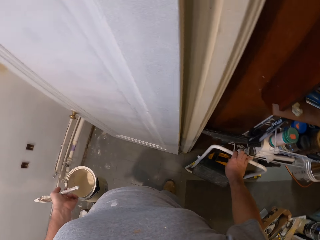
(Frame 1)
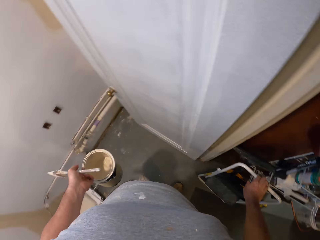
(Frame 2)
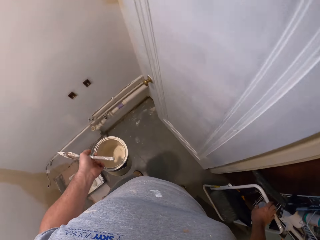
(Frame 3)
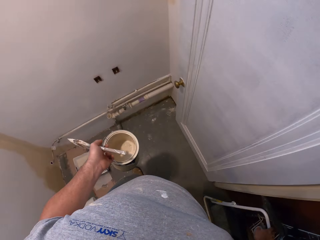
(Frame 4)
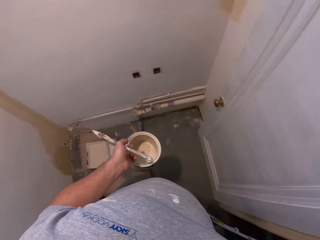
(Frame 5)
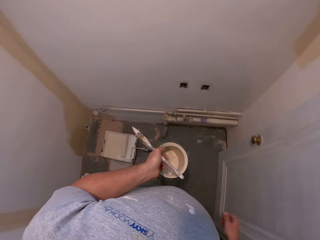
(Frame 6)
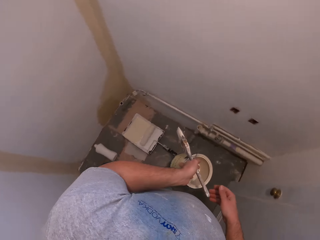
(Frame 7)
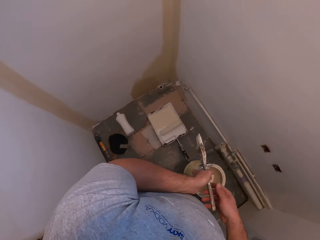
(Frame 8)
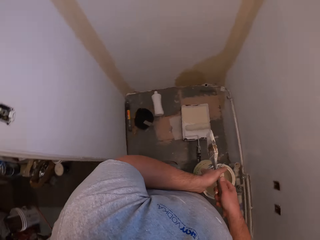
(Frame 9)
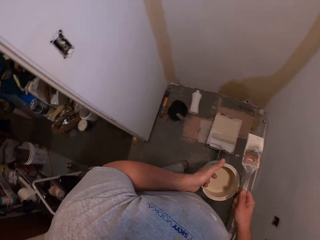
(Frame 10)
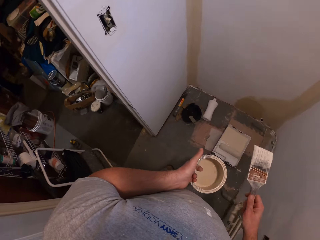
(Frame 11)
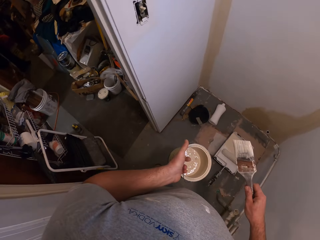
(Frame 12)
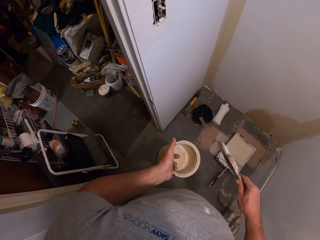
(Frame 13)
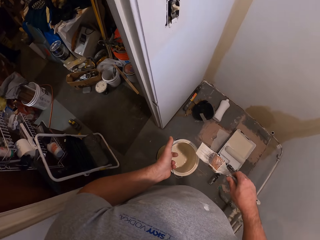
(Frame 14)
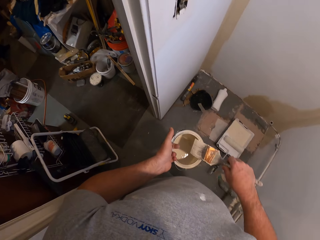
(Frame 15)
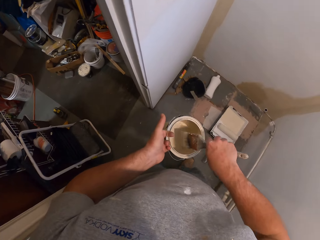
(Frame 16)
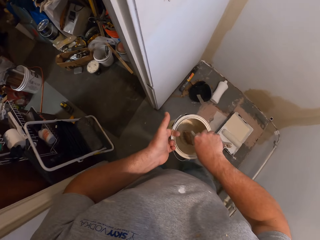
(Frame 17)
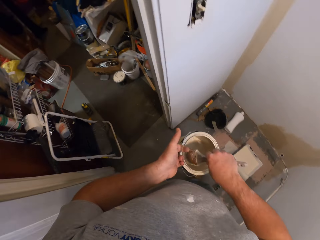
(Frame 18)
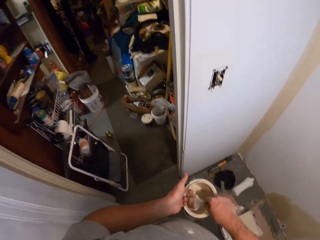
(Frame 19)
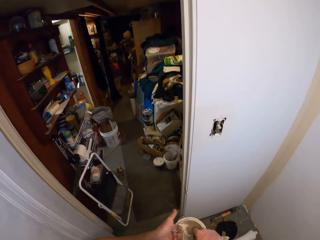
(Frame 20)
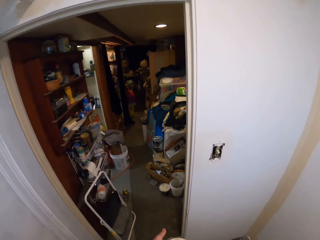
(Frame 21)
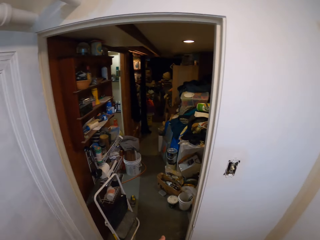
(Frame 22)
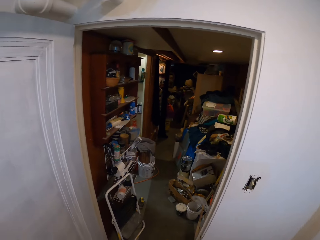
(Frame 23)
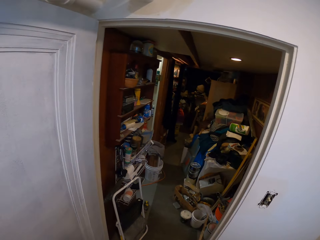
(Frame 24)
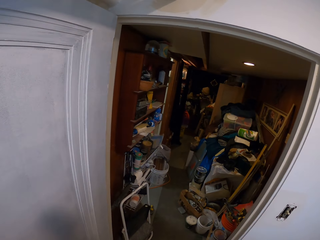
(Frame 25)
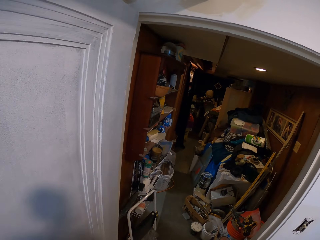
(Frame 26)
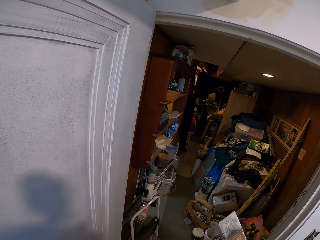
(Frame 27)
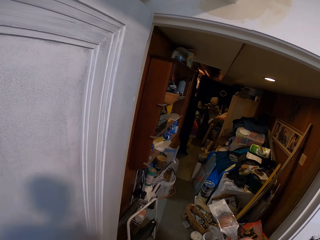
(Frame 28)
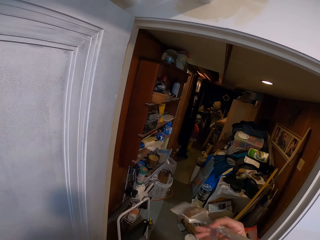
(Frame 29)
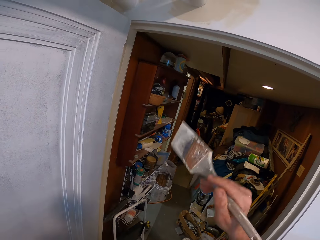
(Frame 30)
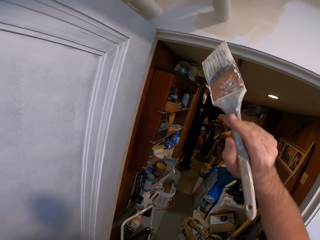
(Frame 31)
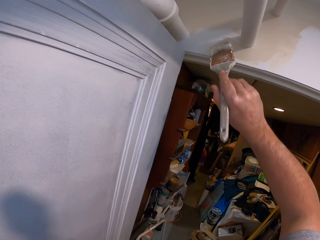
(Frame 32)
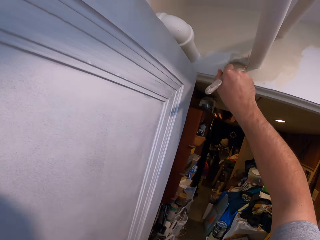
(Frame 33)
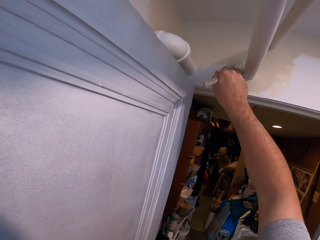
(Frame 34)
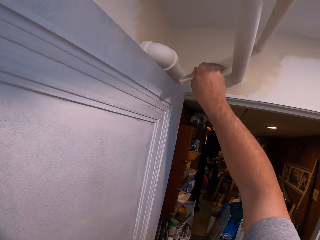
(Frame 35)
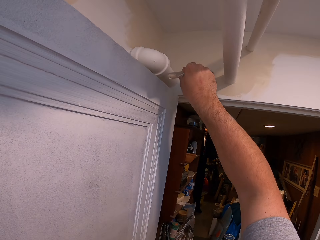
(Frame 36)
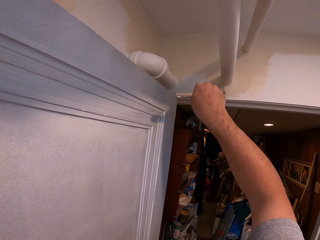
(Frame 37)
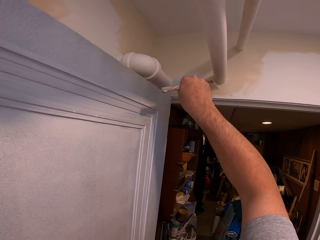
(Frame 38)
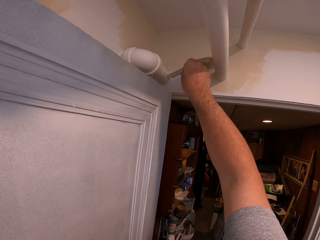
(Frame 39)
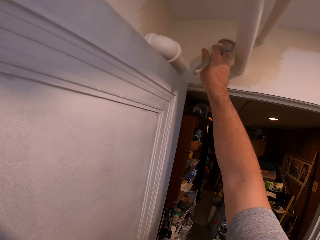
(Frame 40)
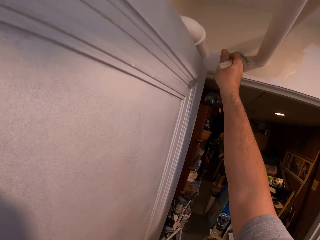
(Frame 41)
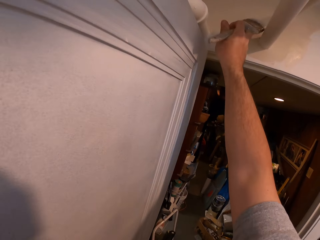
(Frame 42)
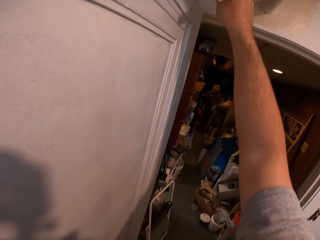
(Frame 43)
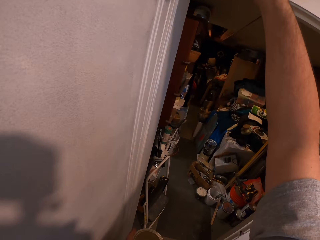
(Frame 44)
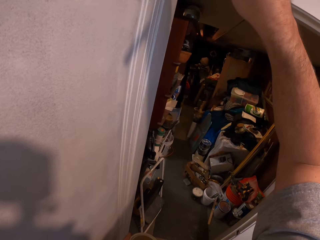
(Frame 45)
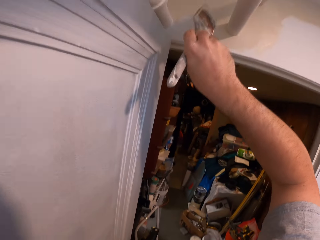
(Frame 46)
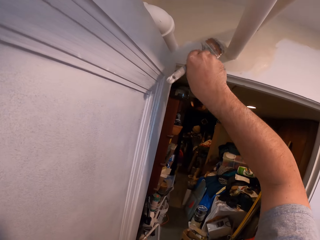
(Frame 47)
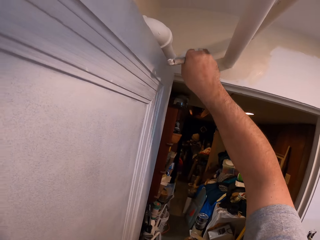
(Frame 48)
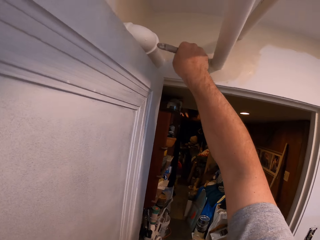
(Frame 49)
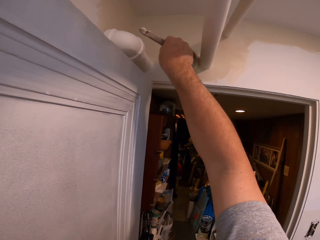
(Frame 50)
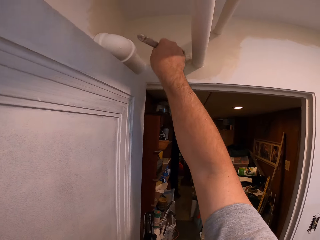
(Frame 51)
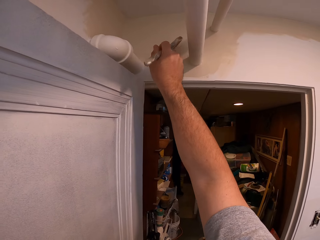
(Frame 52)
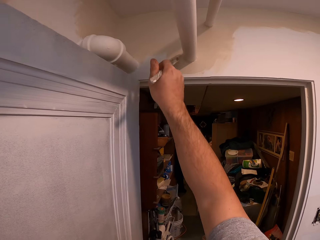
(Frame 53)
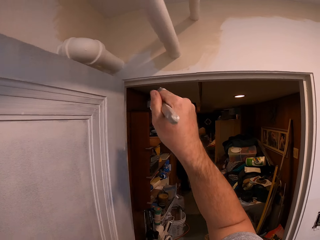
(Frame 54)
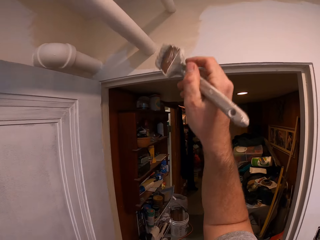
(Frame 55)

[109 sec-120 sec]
The camera wearer keeps the chair on one side of the room. He takes back the paint brush to his right hand. He holds the brush in his right hand. He dips the paint brush into the paint can. He paints the room wall with the paint brush in his hand.

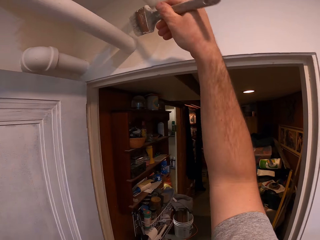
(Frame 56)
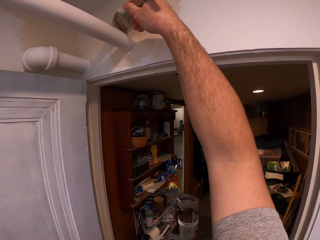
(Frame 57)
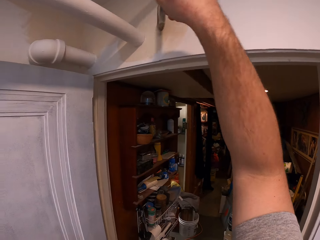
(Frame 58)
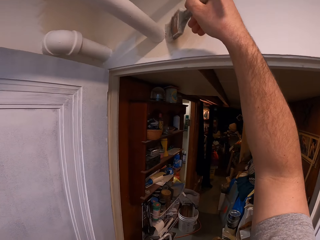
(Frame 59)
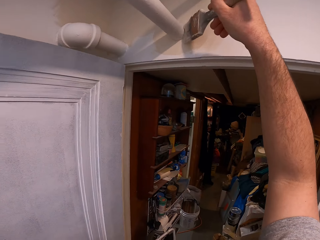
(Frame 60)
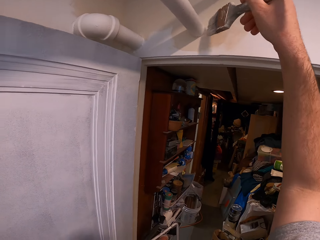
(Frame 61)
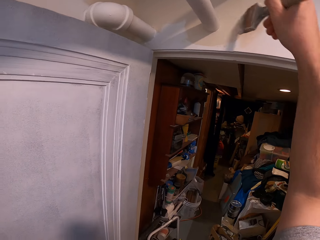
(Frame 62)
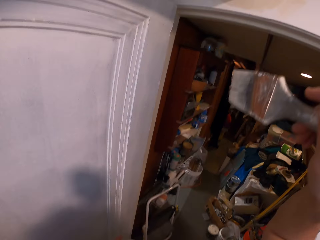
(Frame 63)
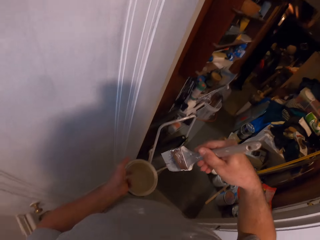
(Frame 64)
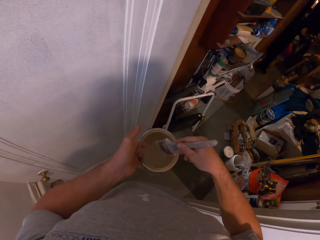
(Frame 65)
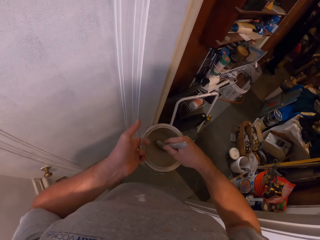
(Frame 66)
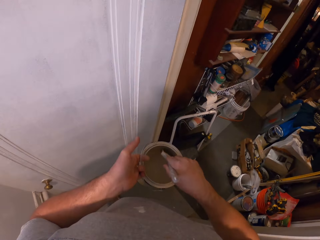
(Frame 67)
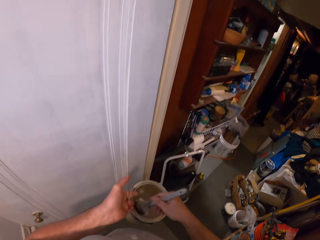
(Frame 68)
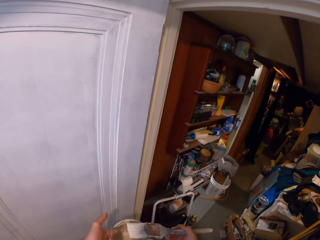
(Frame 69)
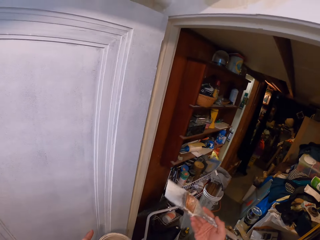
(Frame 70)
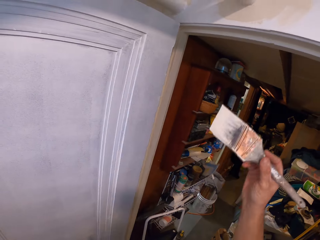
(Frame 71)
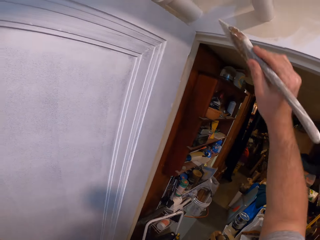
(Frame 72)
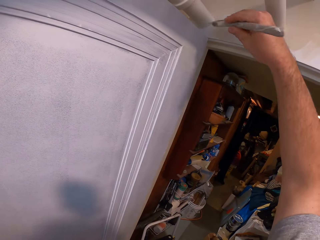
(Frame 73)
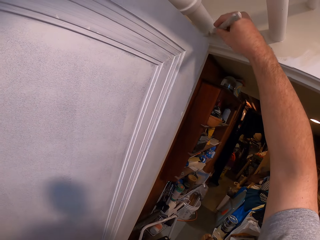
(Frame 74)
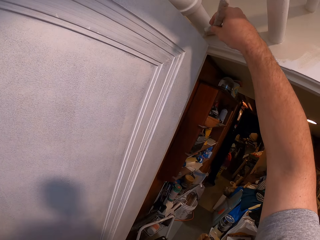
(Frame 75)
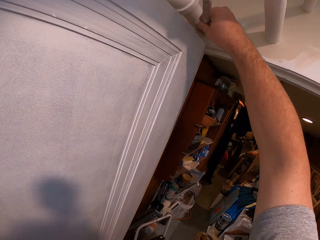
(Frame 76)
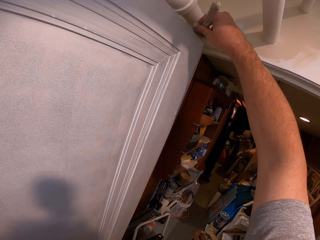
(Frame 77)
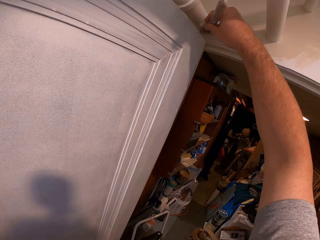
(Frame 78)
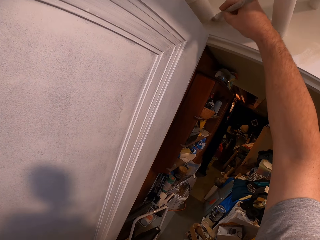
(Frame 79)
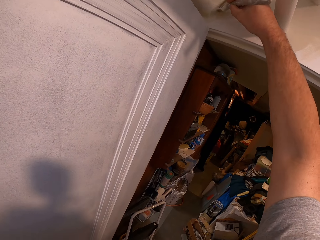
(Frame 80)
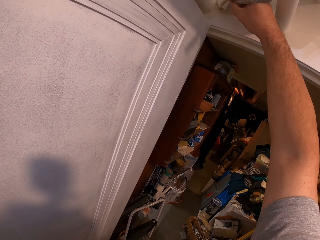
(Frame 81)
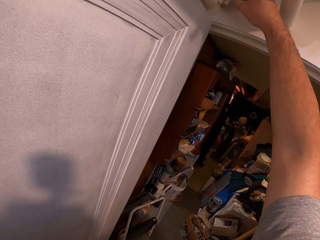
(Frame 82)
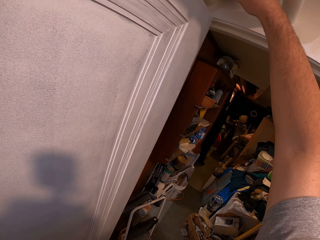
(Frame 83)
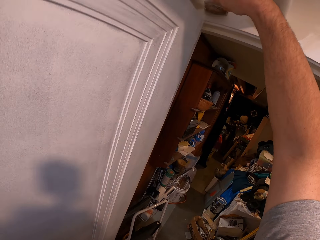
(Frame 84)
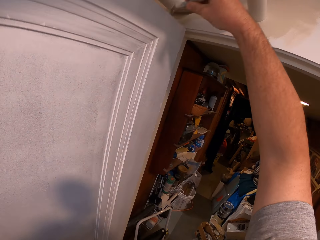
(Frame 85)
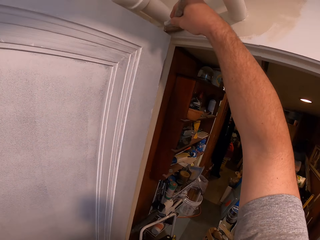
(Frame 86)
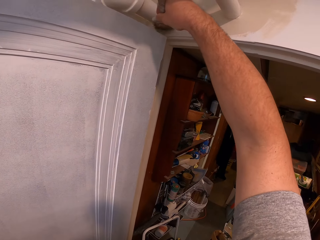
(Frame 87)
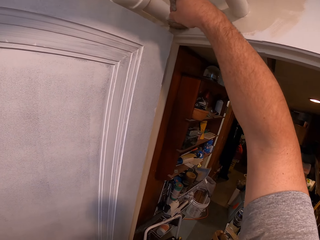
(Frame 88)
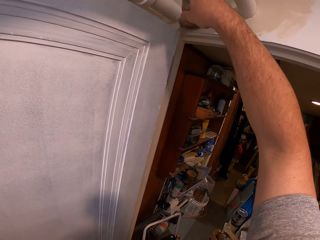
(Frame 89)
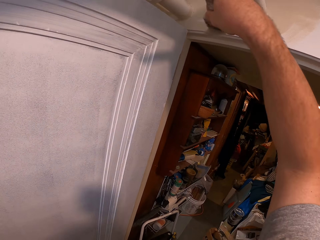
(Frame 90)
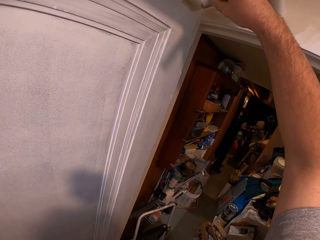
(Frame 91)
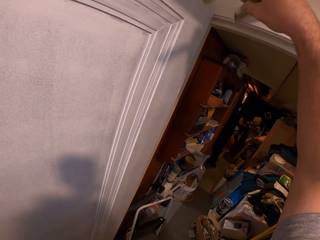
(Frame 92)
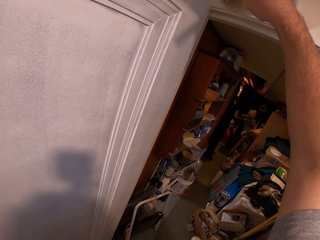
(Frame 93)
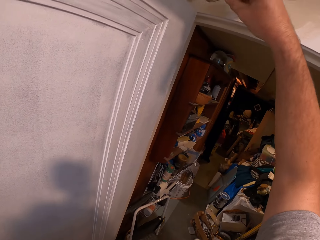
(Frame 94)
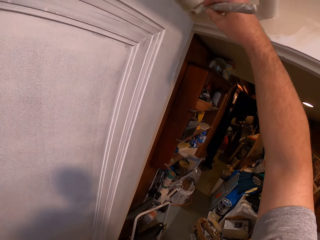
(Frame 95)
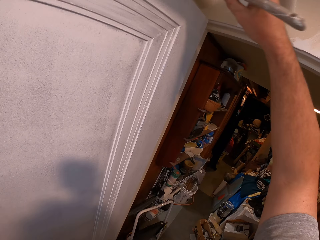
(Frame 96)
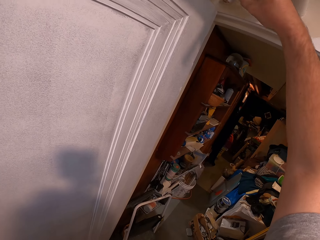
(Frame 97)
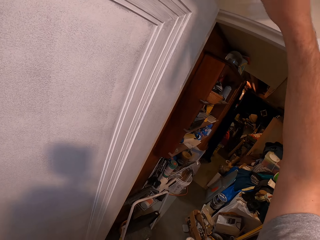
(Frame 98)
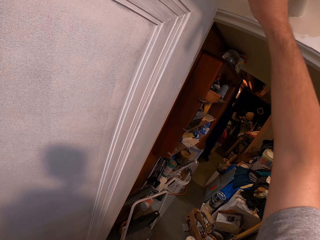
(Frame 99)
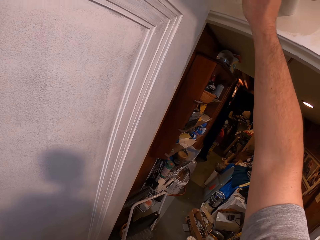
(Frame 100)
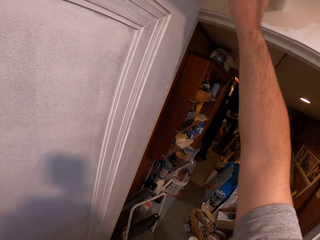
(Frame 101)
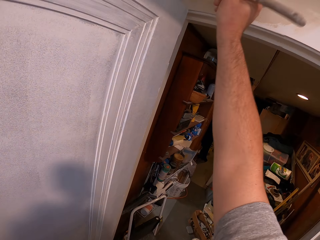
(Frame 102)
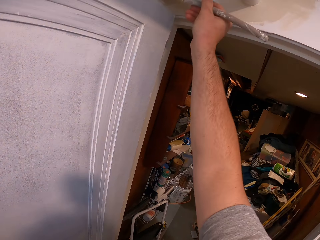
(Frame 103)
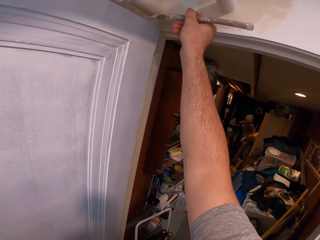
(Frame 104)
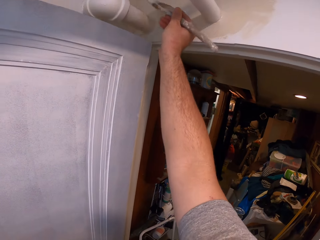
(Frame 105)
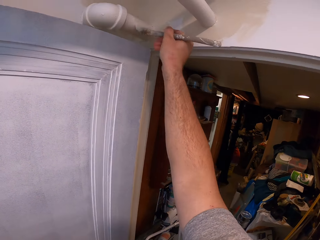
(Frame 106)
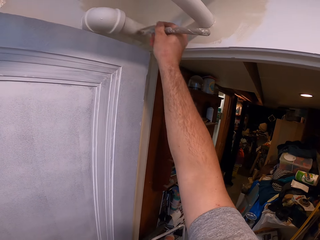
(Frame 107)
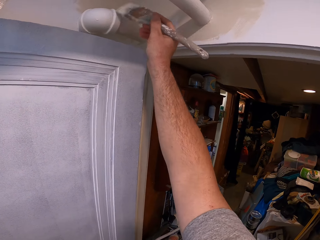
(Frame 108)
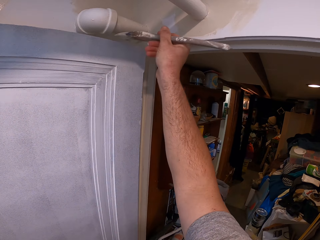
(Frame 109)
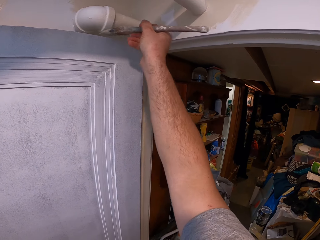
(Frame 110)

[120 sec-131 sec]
The camera wearer dips the paint brush into the paint can. He paints the room wall with the paint brush in his hand. He paints the plastic PVC pipe with the paint brush.
